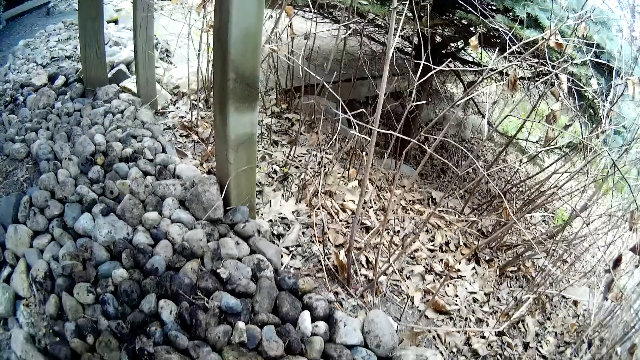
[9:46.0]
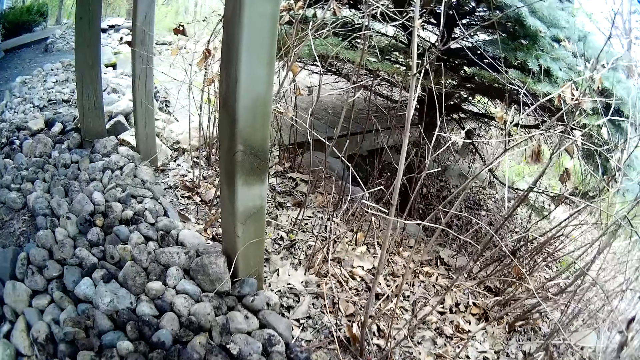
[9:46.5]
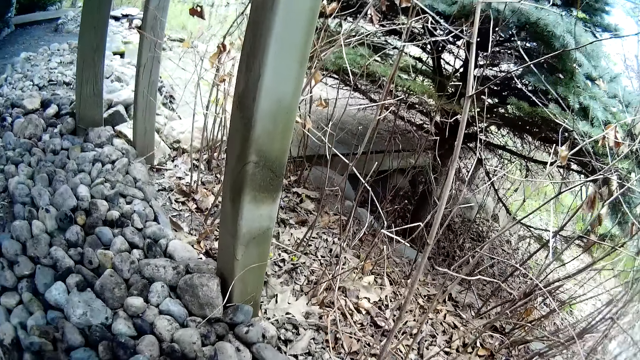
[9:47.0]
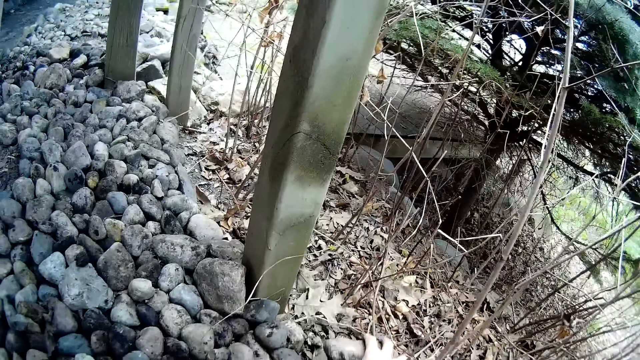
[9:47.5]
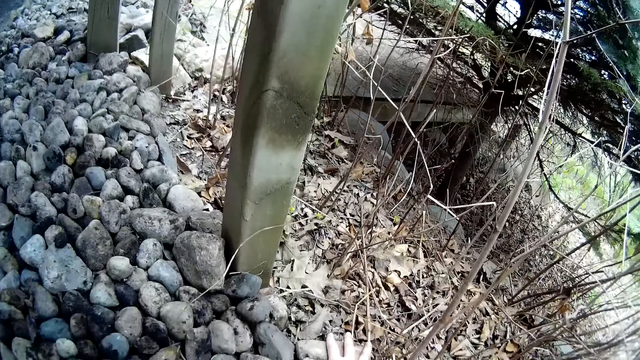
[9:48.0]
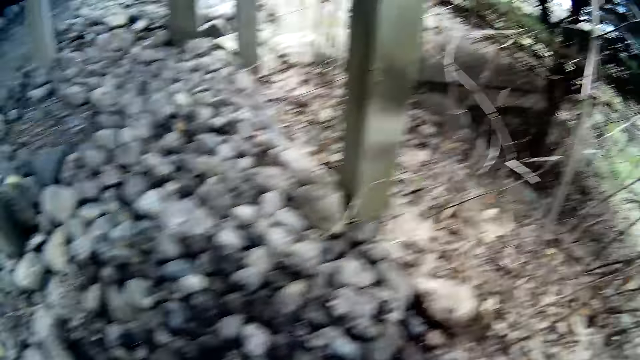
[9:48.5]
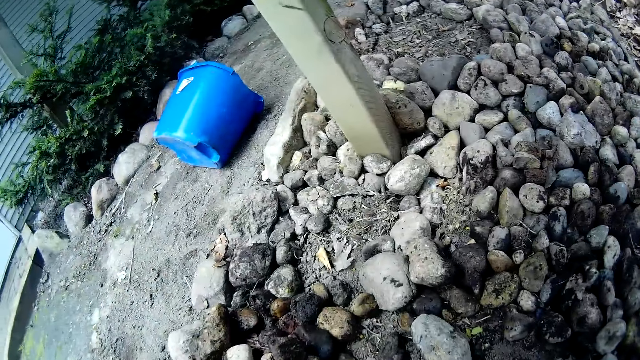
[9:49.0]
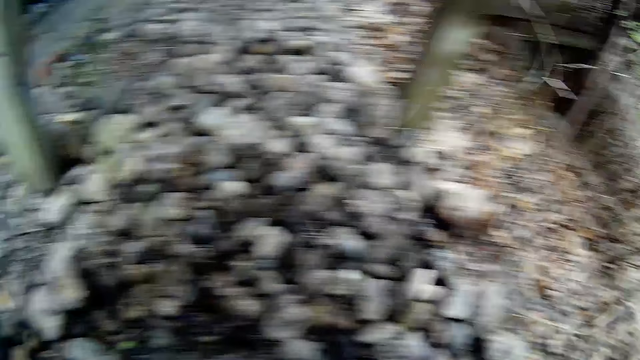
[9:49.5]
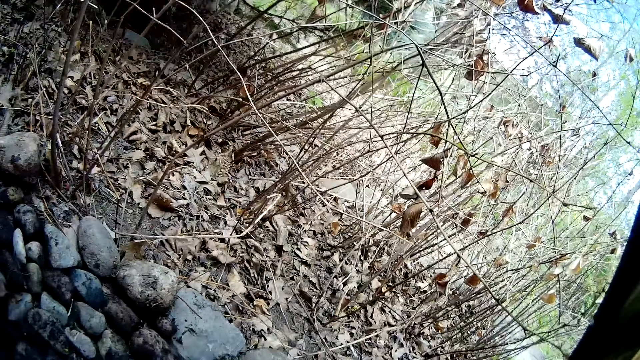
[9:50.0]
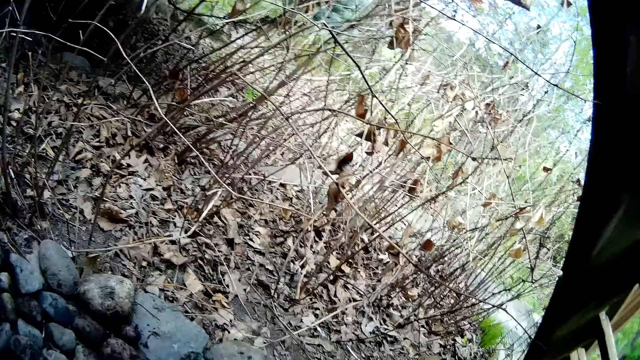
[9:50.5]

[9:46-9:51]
The camera wearer picks the stones.

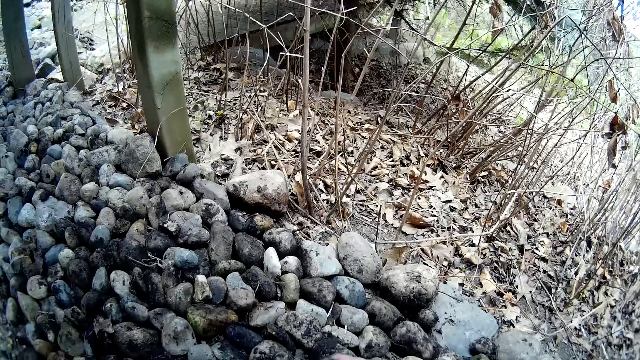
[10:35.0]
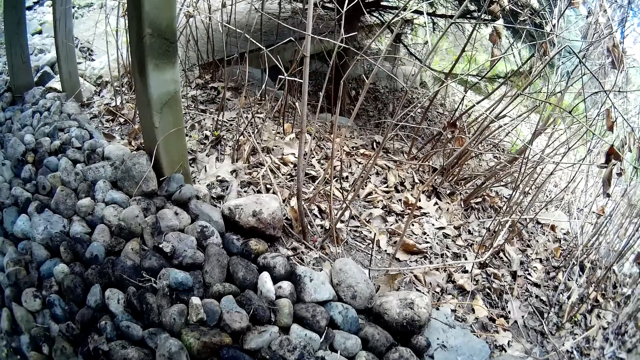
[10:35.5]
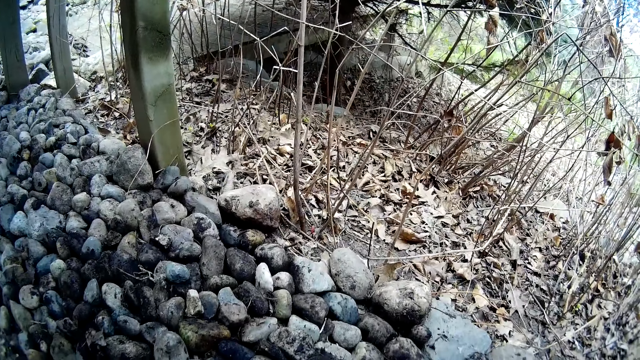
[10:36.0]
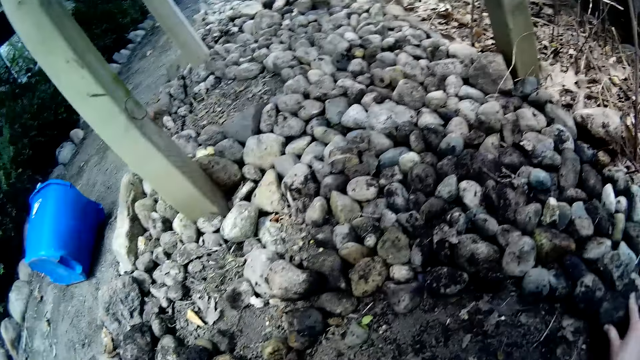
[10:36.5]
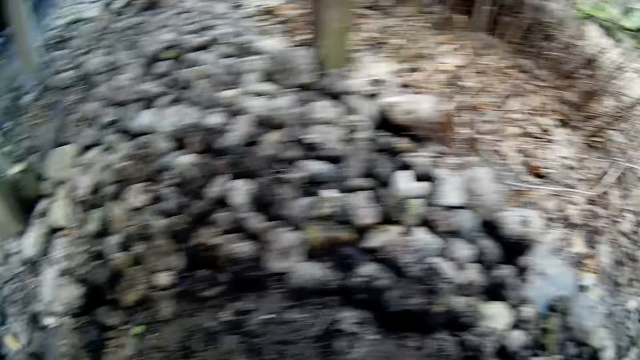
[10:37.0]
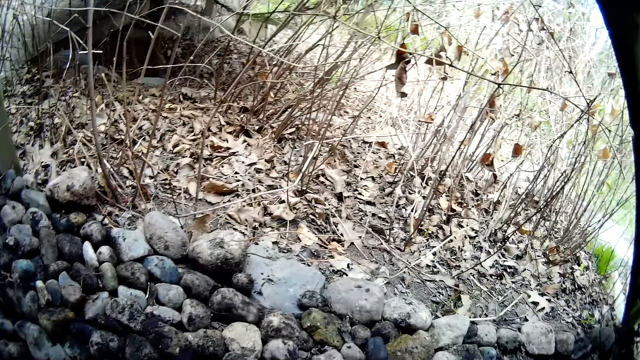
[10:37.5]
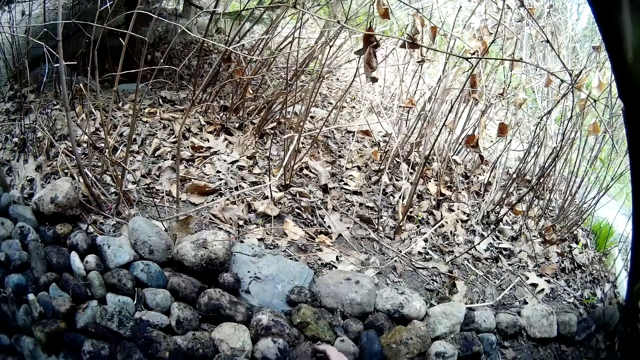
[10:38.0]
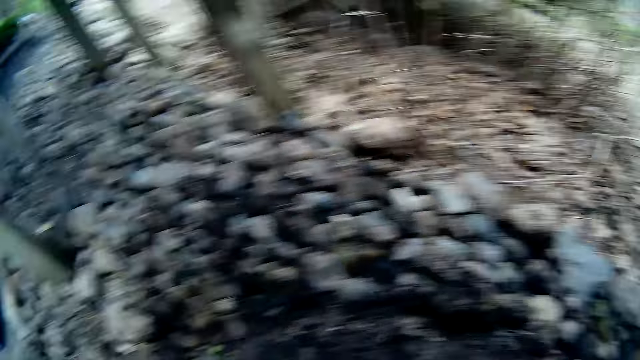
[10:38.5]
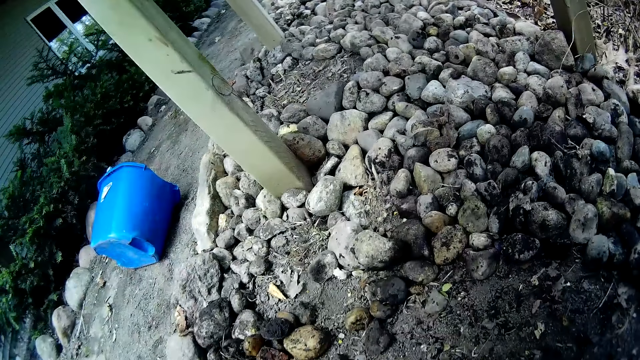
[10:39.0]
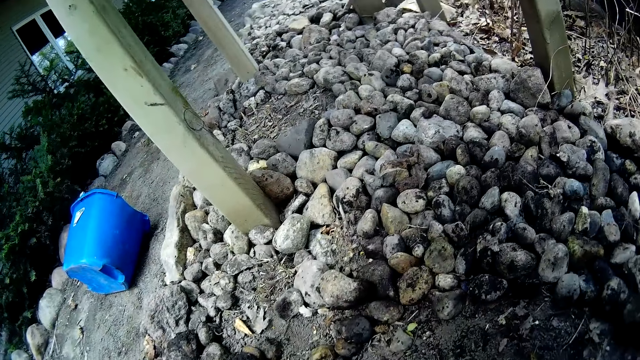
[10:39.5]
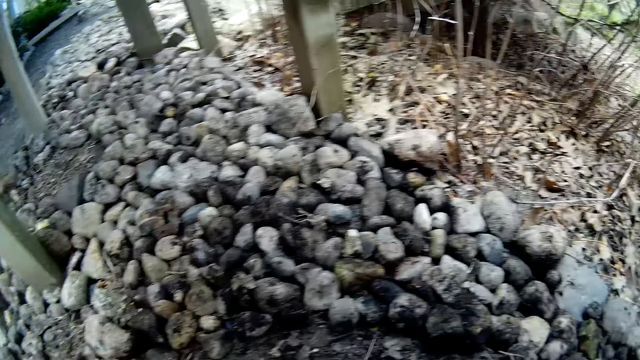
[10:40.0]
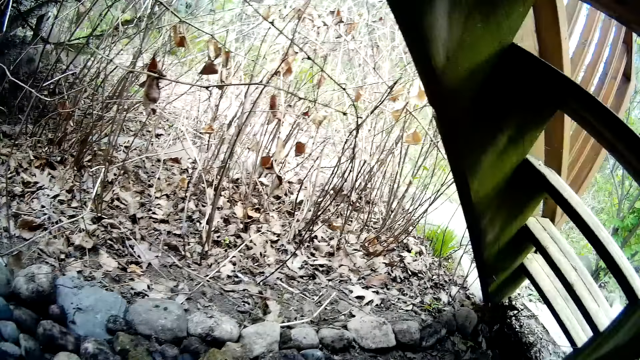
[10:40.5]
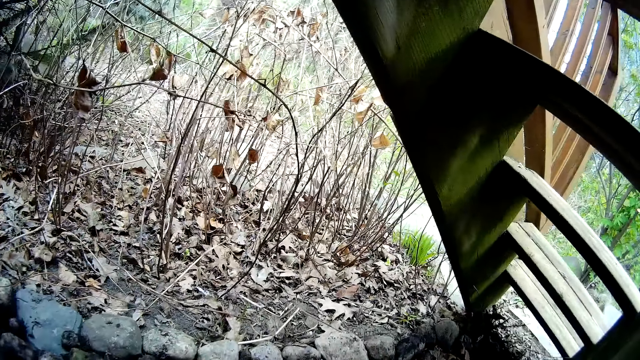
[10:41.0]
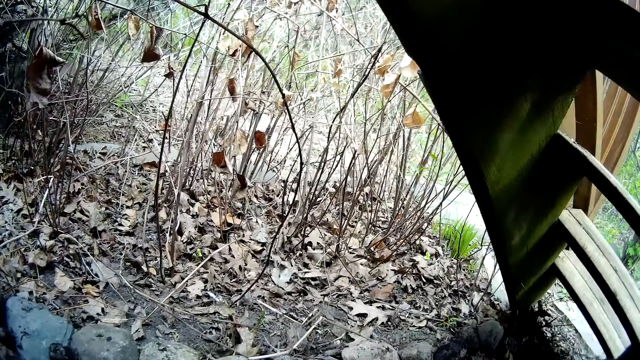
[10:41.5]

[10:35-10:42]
The camera wearer looks around.

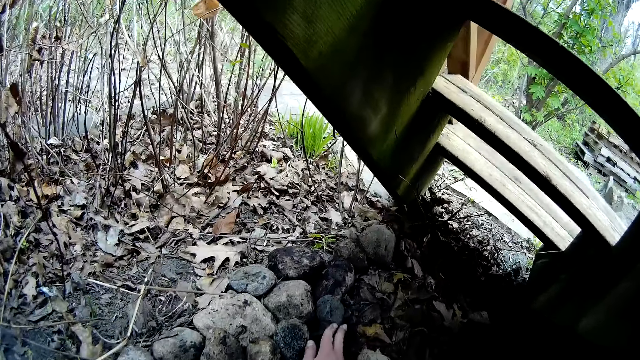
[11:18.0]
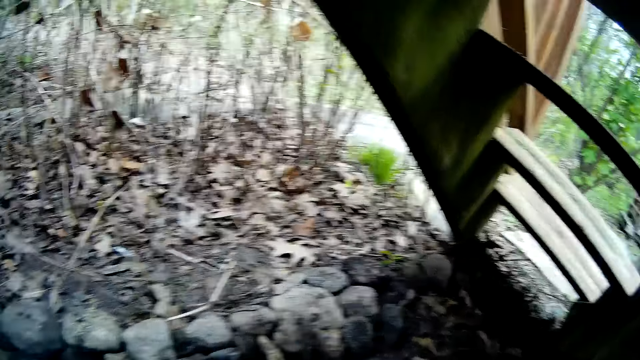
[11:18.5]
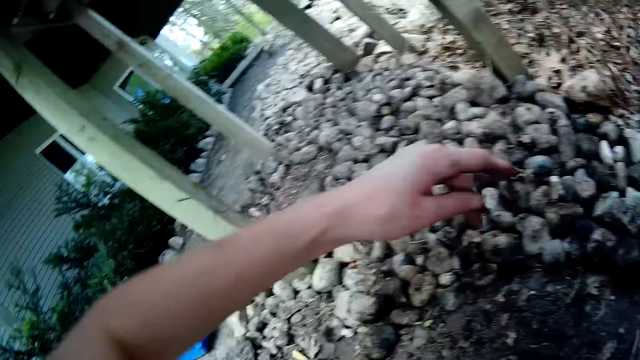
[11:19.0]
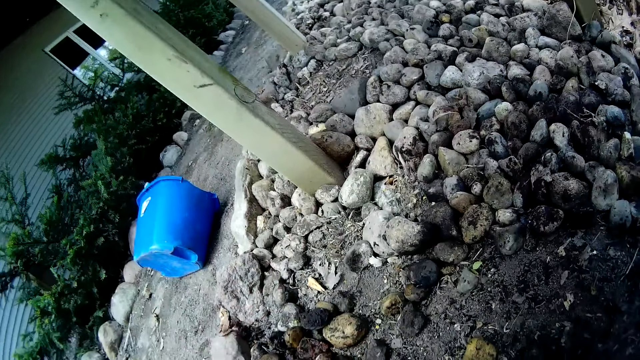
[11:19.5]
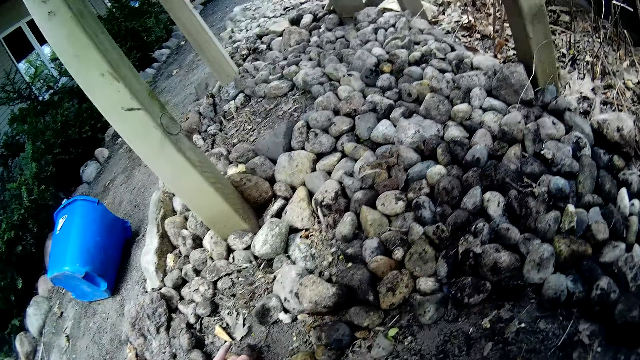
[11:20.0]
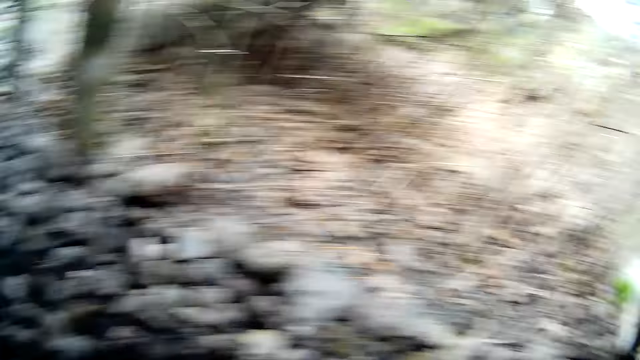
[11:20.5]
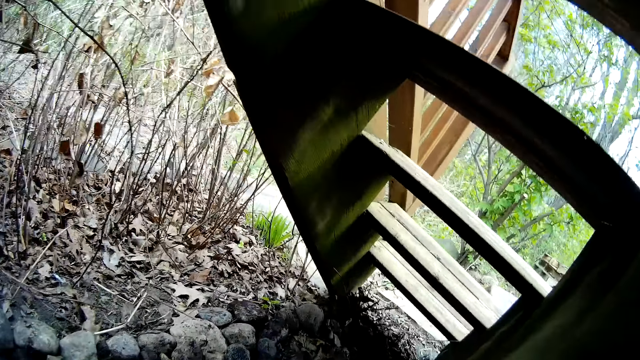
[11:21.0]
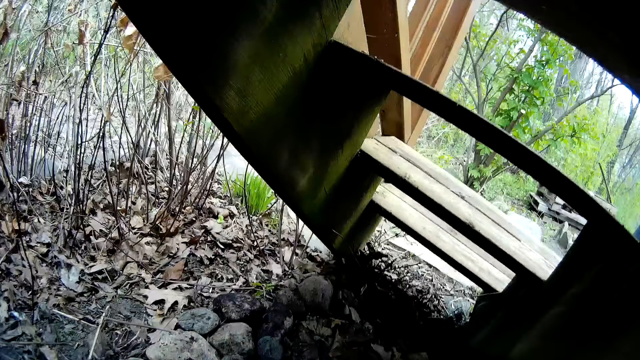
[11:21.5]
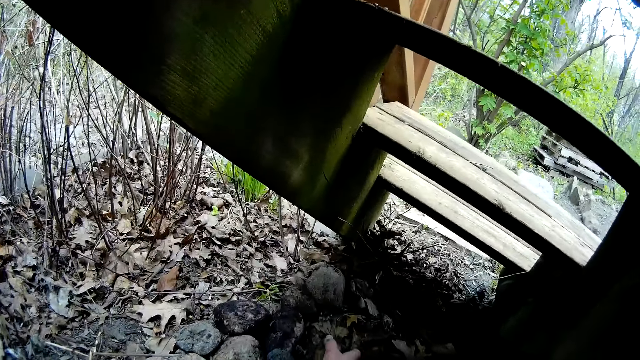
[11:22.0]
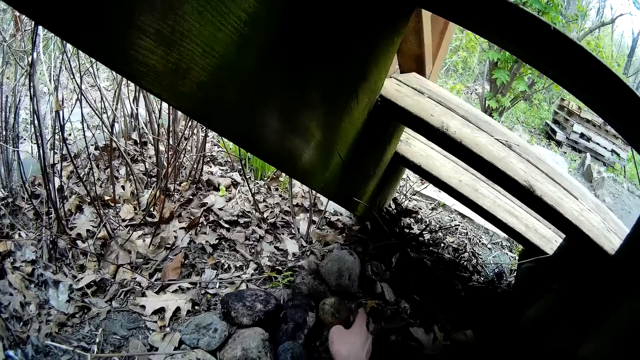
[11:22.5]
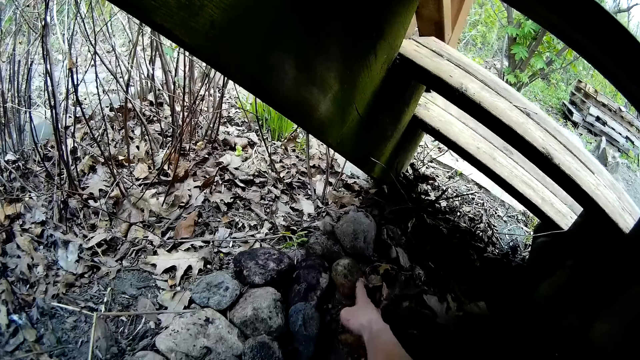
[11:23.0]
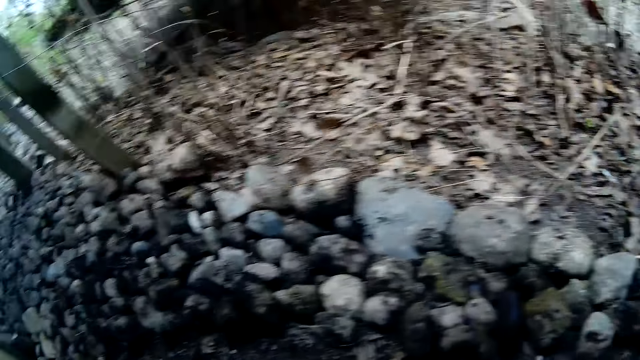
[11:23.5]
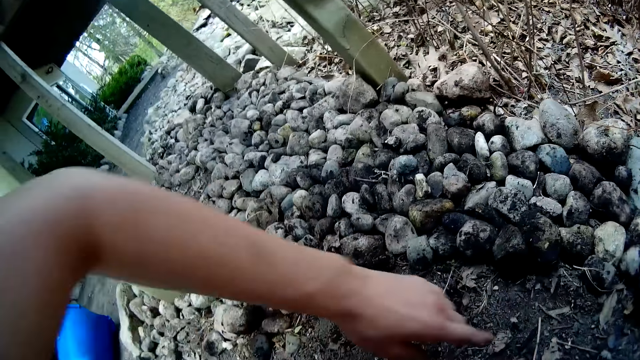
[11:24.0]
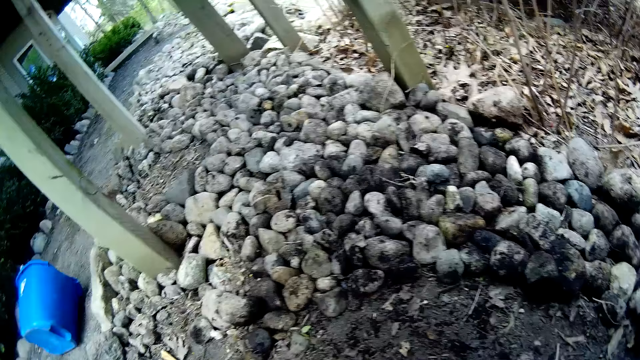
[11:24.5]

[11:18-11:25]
The camera wearer arranges the stones.

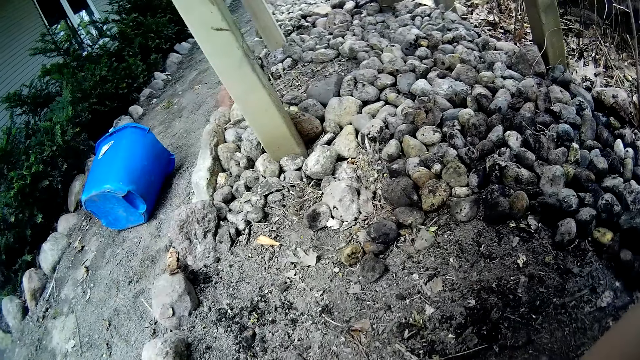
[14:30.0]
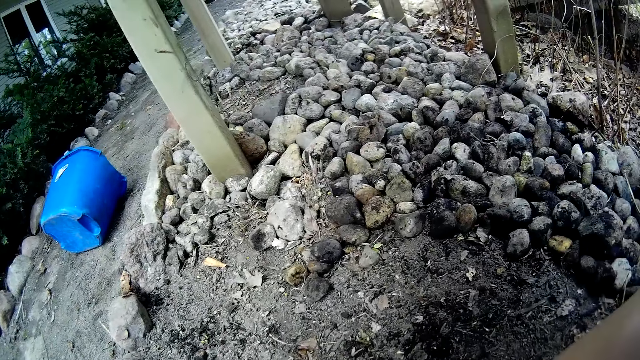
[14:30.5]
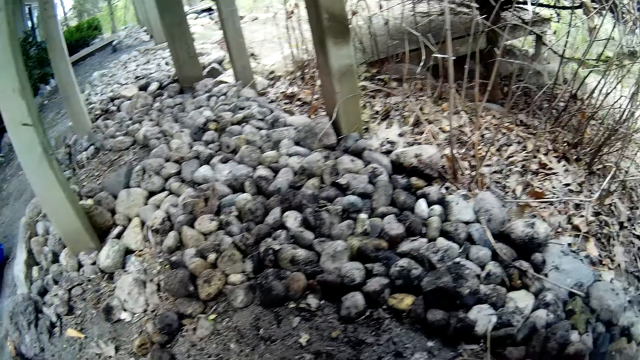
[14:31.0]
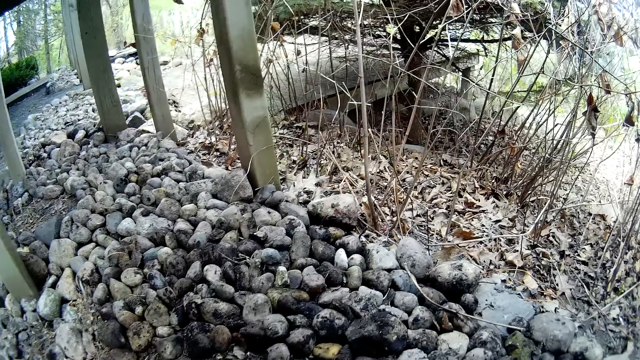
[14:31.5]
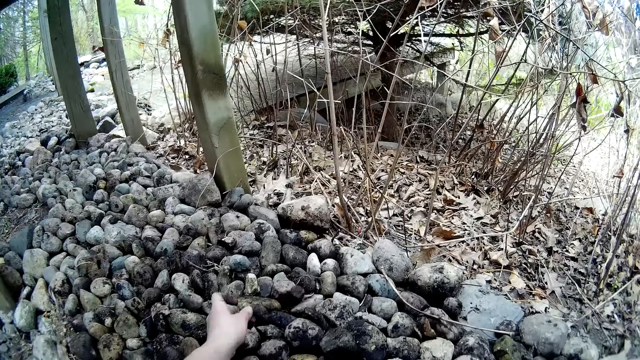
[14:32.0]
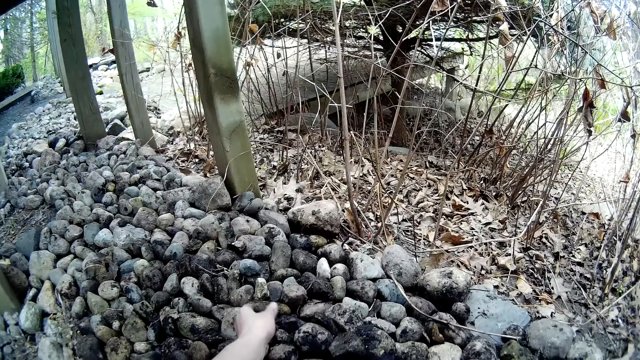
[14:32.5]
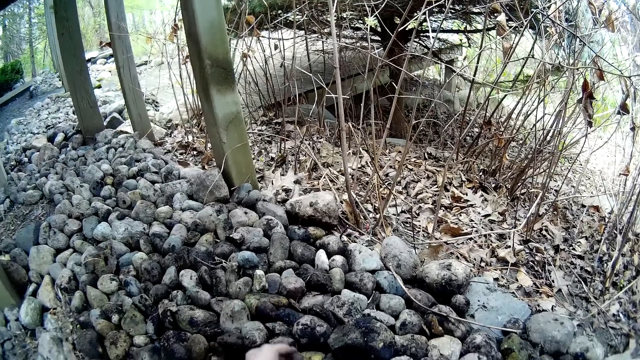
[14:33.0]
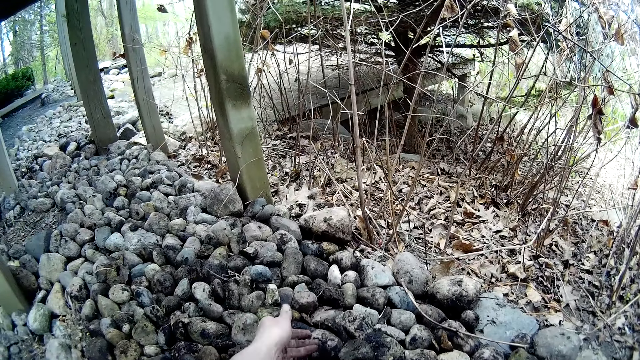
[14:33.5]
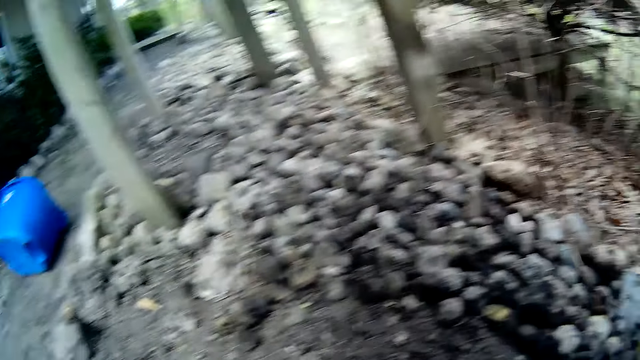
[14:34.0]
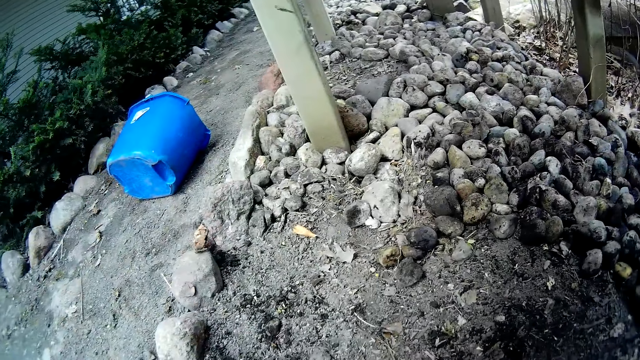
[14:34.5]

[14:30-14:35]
The camera wearer throws a stone on the ground with her left hand. She throws the stone on the ground with her left hand repeatedly.
